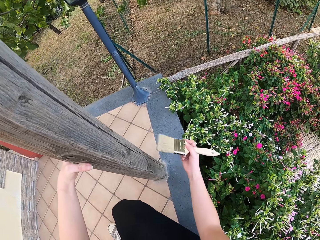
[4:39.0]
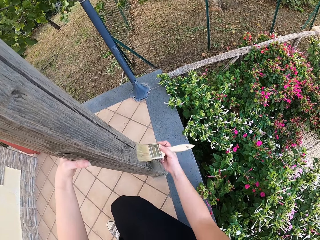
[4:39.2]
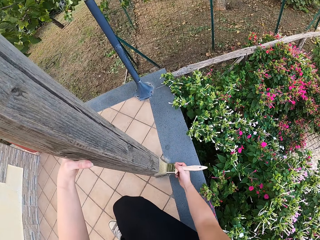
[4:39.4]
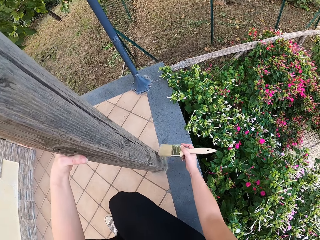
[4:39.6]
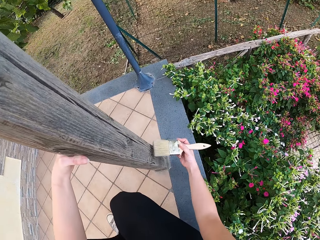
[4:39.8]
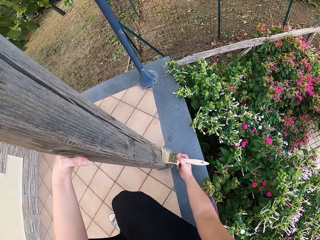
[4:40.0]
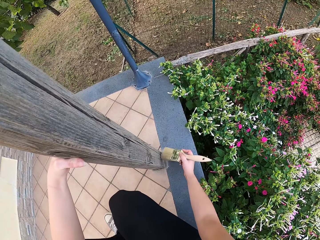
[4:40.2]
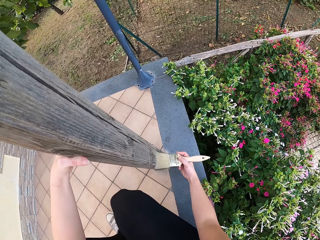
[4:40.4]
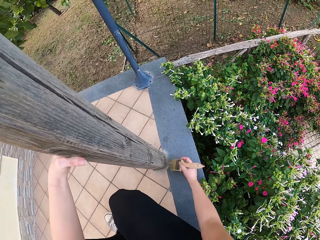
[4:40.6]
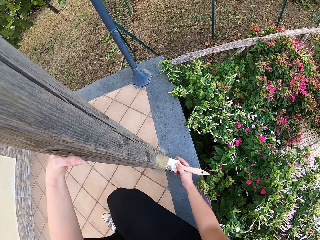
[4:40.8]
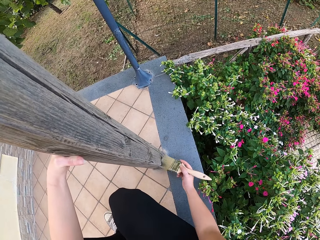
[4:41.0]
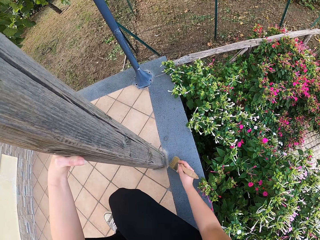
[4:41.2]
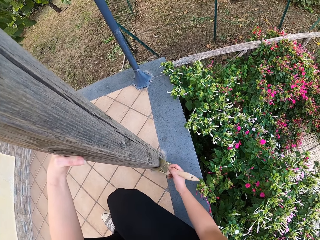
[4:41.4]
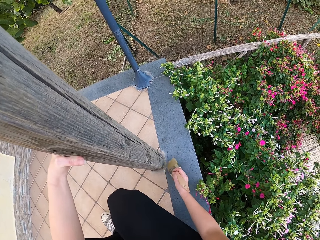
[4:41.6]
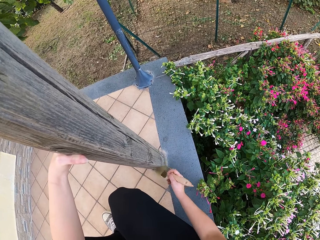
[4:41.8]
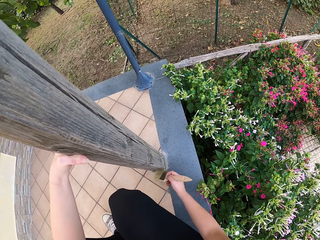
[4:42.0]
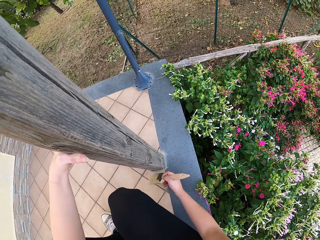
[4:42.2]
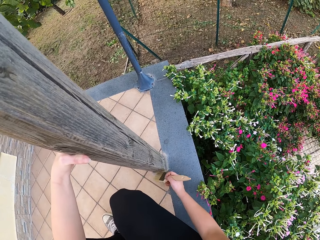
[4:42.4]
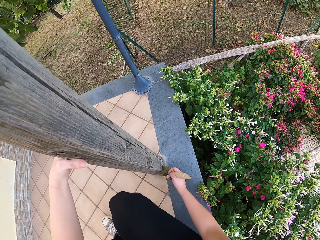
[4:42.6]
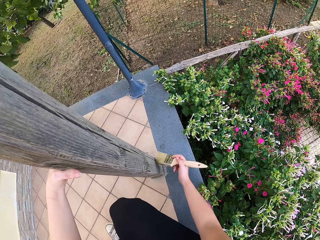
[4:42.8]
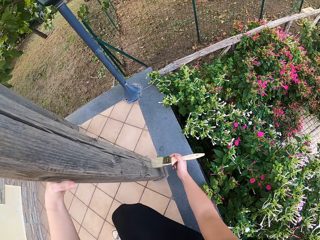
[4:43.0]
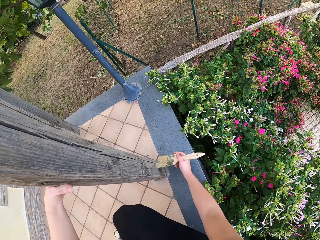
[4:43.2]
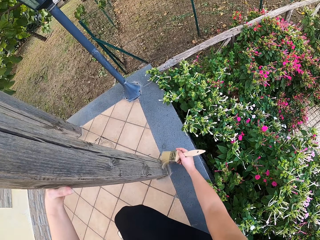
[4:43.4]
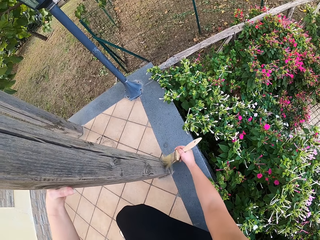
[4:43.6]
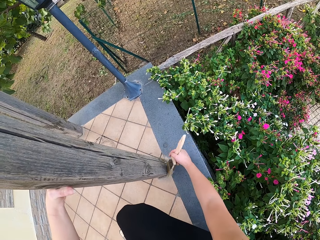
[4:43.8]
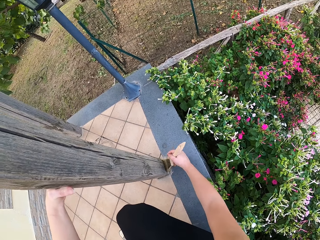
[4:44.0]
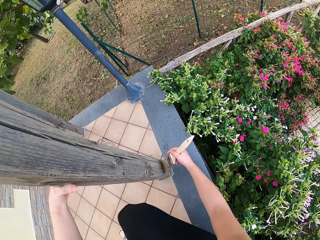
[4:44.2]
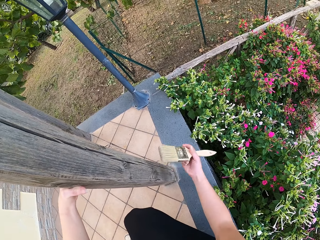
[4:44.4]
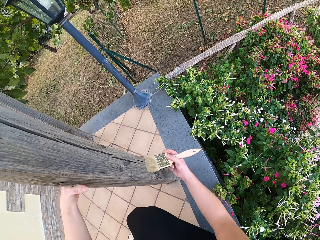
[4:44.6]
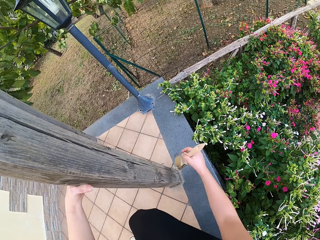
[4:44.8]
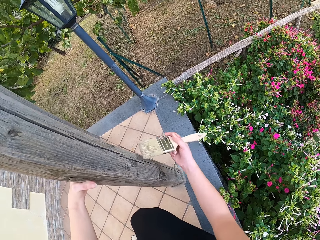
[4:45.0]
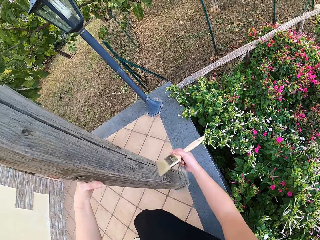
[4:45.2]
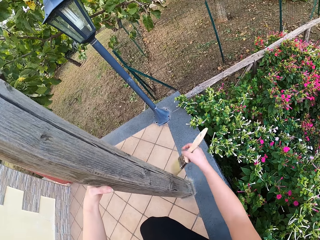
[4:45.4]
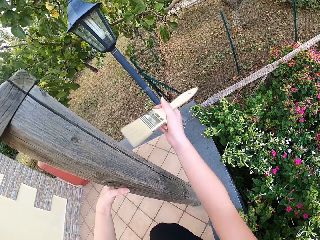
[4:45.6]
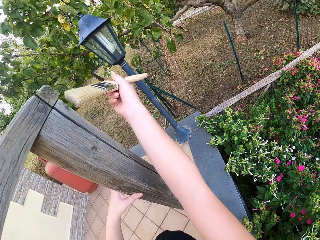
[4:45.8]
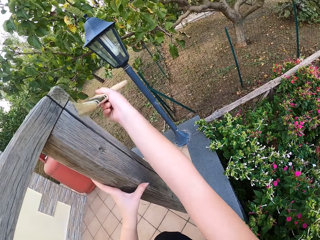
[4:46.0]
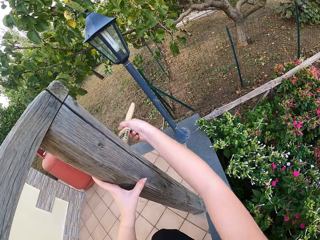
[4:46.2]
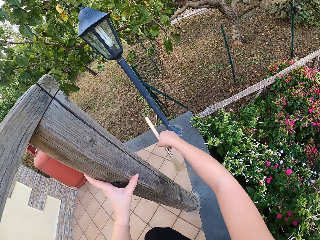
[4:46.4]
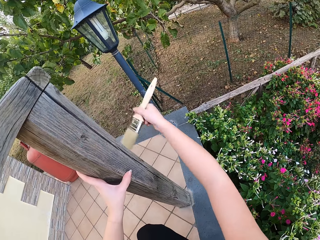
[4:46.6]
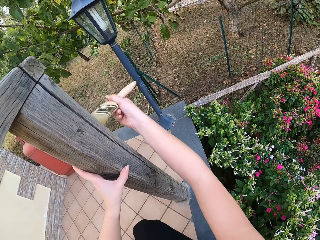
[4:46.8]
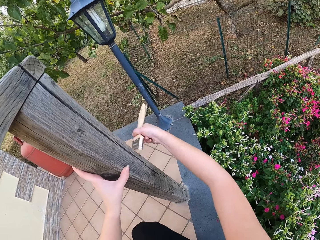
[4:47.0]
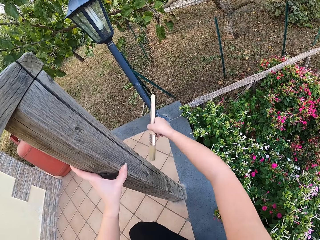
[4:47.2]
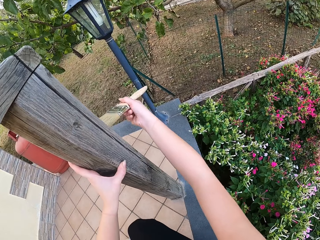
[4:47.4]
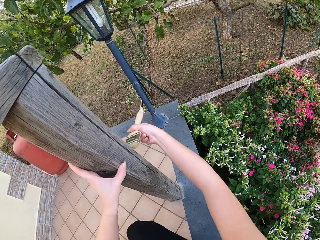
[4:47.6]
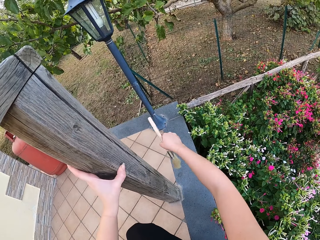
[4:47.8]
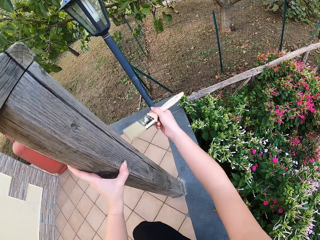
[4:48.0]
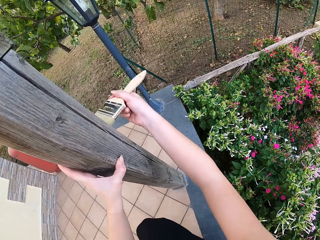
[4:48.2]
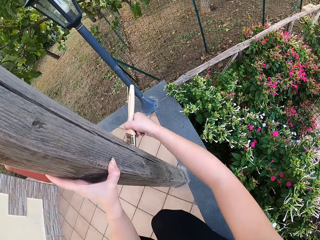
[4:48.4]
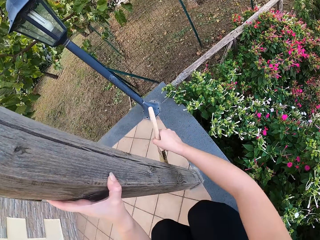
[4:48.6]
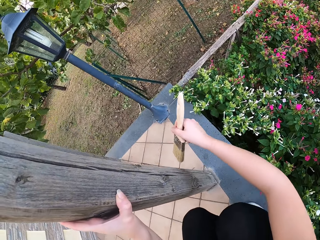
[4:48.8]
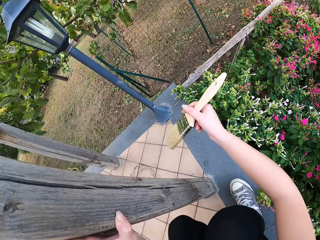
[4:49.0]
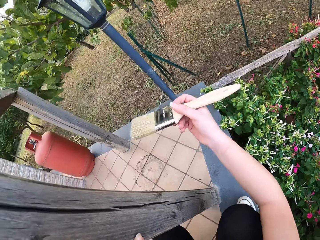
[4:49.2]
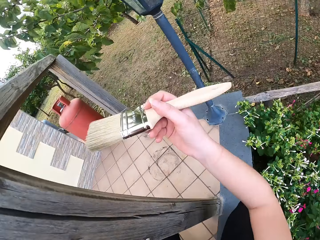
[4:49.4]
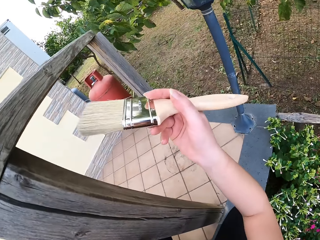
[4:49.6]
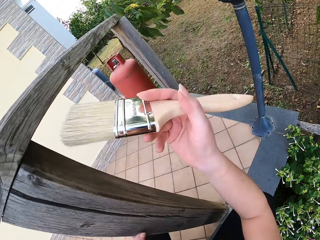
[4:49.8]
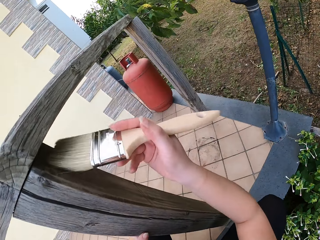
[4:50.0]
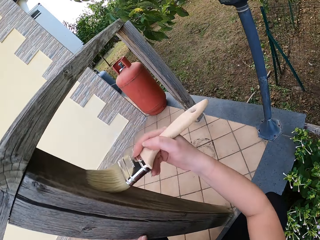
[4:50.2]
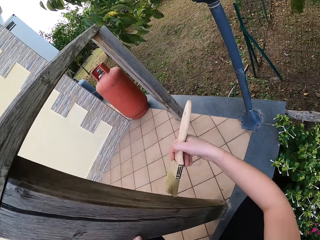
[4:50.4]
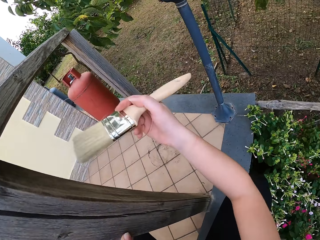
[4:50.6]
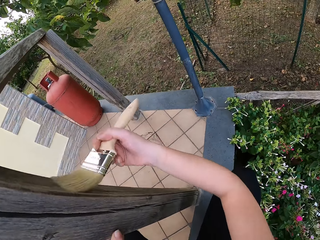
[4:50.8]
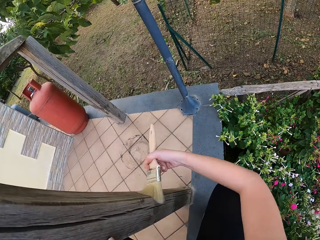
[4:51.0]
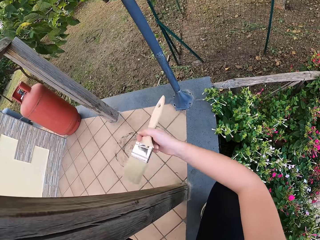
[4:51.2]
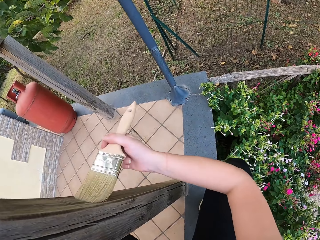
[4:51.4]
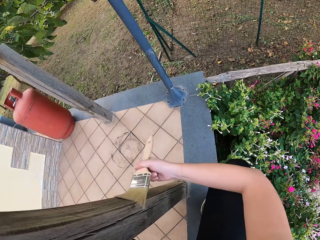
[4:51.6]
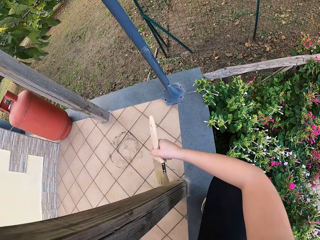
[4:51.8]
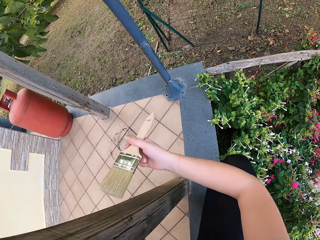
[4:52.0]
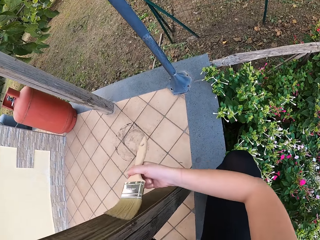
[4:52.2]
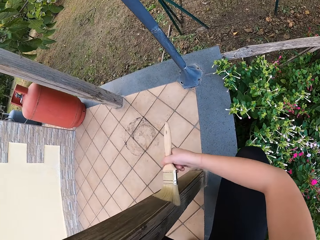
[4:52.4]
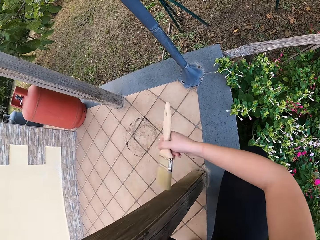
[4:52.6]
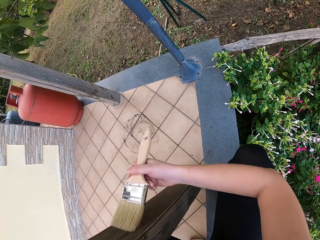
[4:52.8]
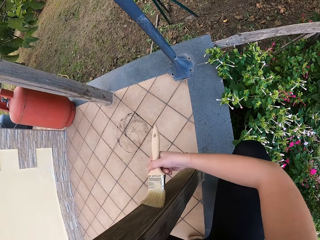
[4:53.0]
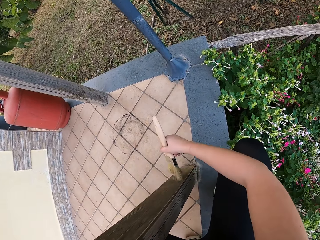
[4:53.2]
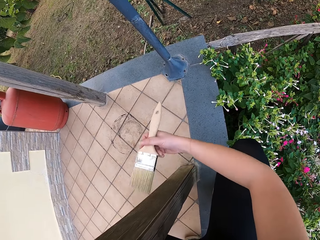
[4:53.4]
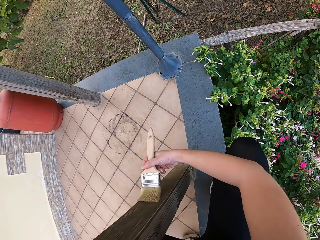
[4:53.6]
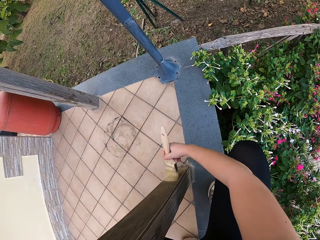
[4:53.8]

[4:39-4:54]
The camera wearer moves around the wood. They brush the wood.

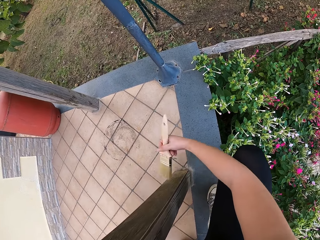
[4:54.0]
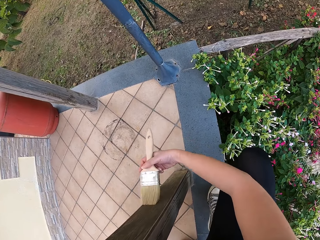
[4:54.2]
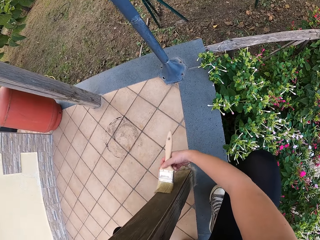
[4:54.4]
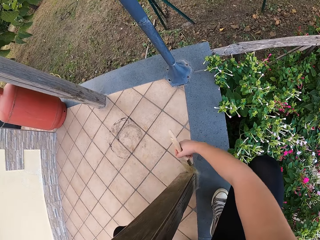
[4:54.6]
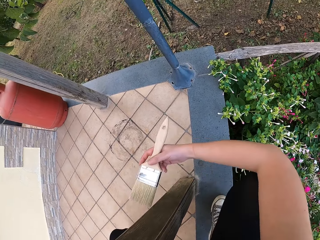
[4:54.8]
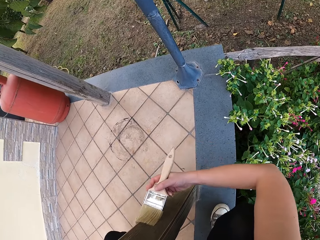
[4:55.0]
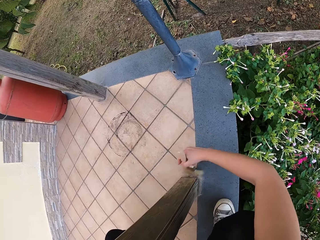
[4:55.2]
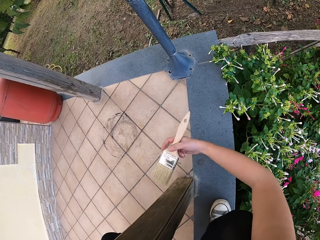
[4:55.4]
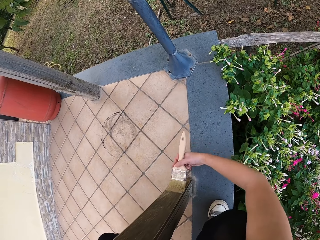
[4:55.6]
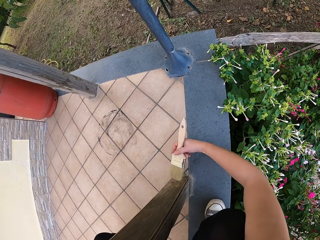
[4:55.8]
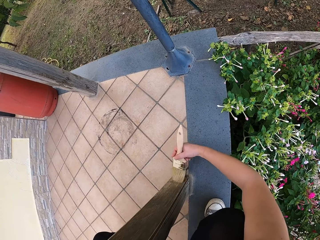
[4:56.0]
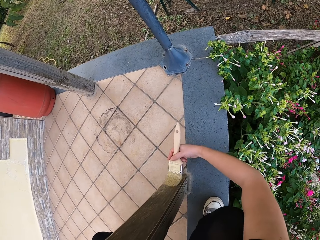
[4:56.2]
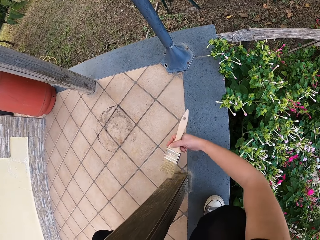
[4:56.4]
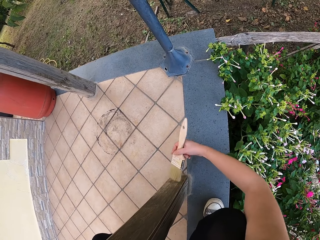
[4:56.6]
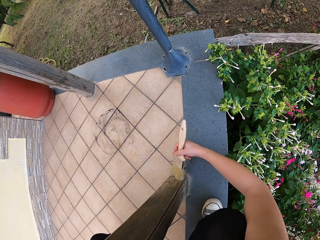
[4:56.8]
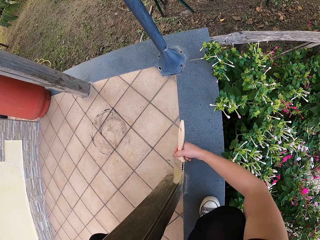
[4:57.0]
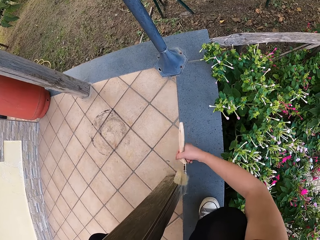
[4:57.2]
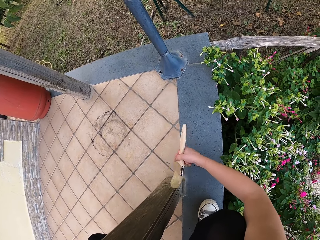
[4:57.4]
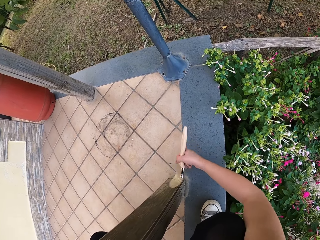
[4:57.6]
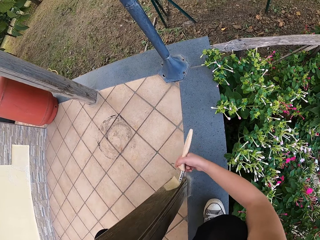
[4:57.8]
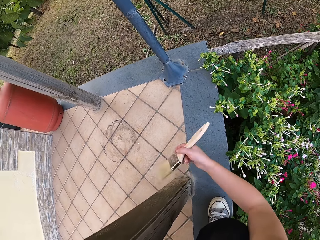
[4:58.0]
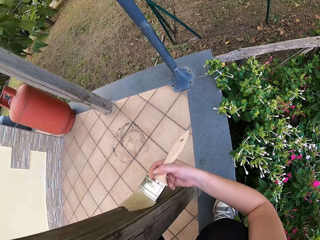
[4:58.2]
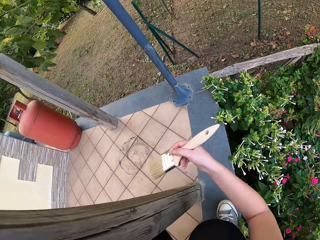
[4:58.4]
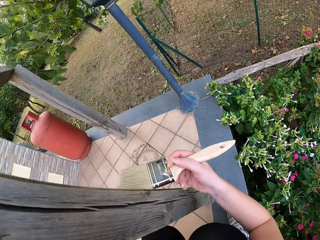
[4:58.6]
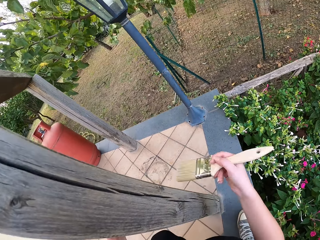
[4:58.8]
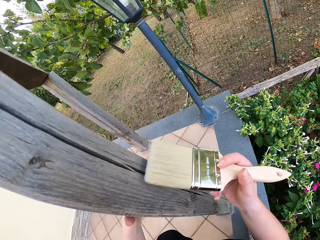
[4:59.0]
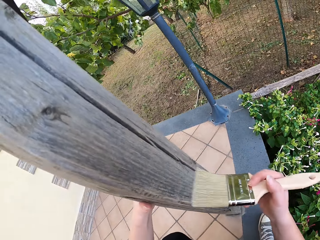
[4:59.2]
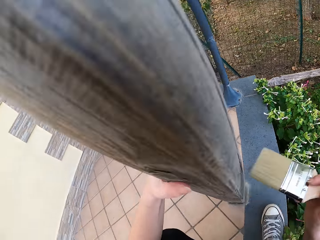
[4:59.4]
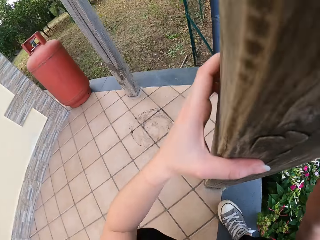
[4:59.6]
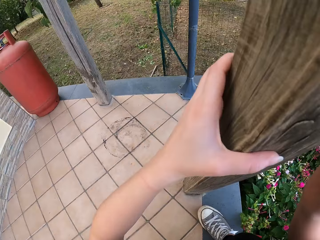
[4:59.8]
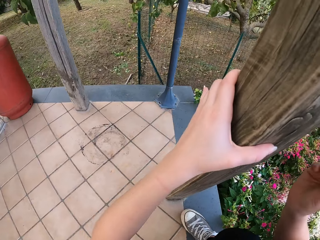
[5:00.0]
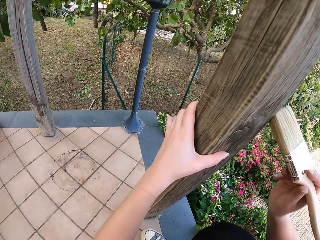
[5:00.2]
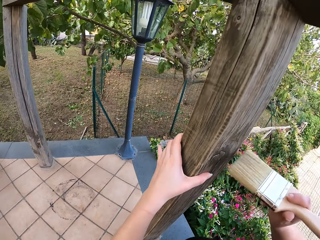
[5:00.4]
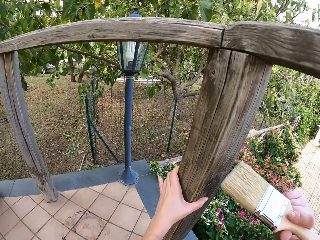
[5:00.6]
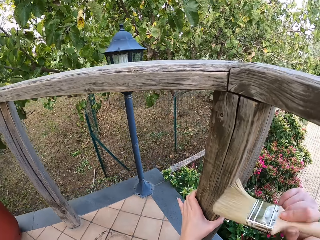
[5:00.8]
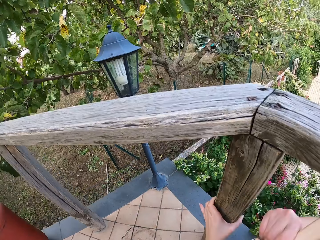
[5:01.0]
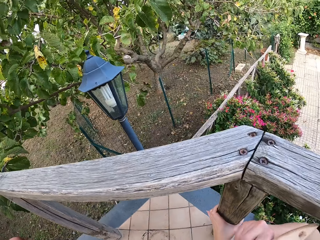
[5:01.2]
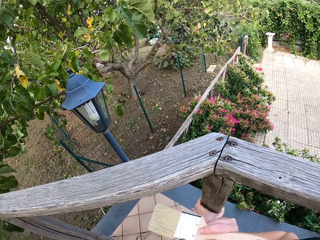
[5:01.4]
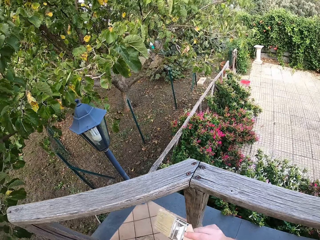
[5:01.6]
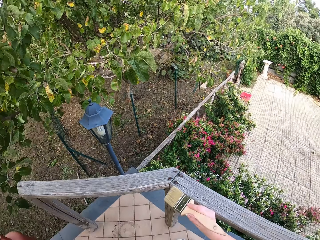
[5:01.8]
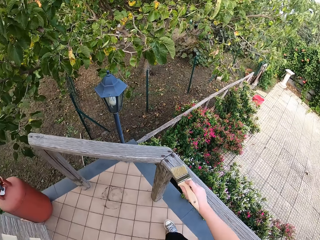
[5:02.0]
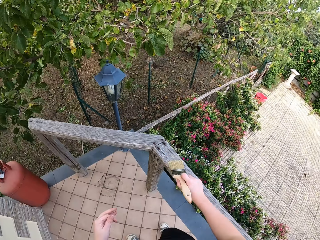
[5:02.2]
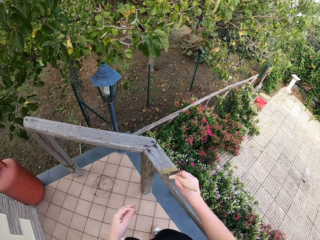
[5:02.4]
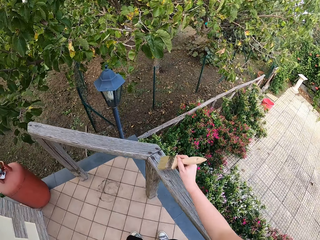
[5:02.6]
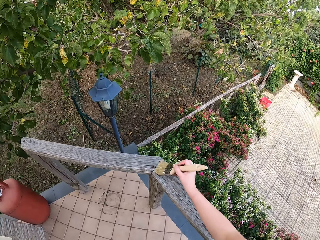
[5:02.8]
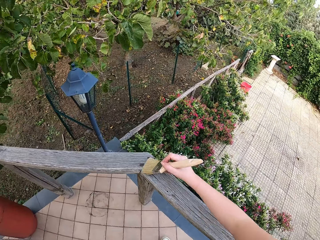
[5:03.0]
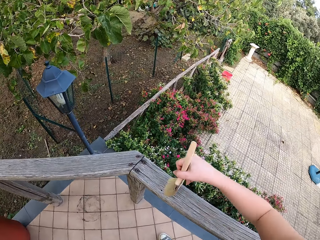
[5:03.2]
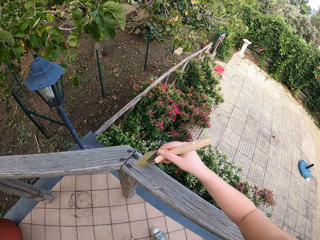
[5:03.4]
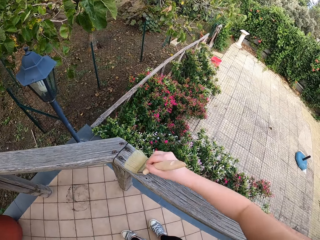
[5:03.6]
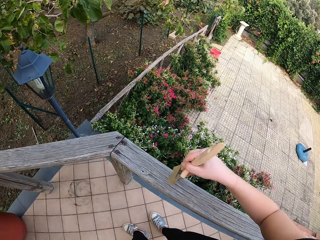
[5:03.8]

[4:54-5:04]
The camera wearer leans backwards. They stop brushing. They stand beside the wood. They brush the wooden hand rail with the brush.
